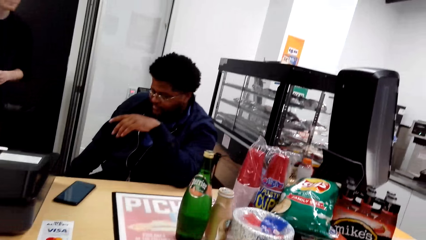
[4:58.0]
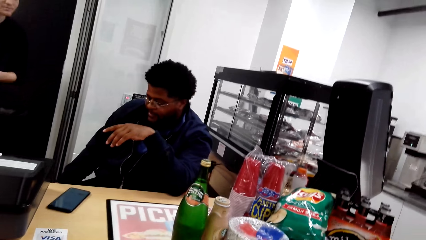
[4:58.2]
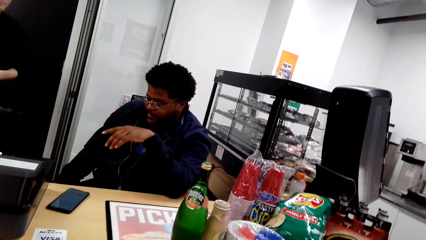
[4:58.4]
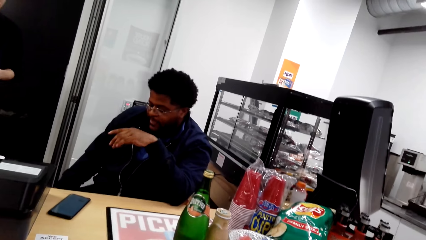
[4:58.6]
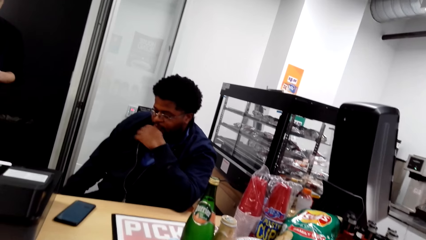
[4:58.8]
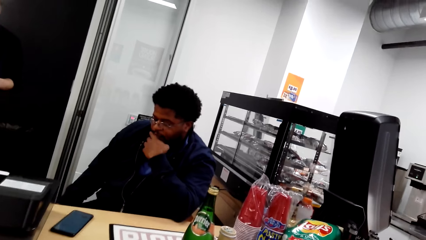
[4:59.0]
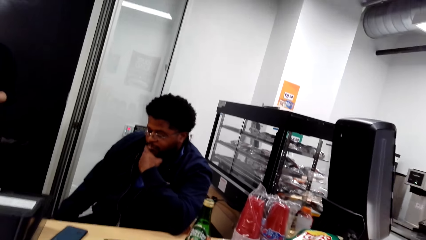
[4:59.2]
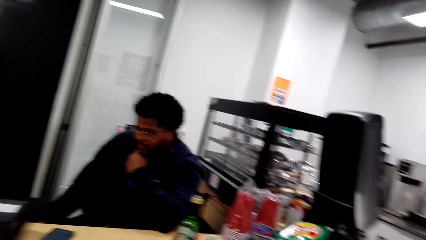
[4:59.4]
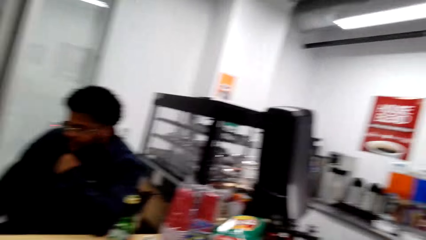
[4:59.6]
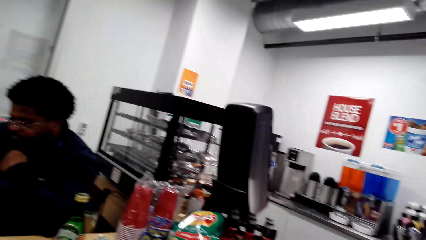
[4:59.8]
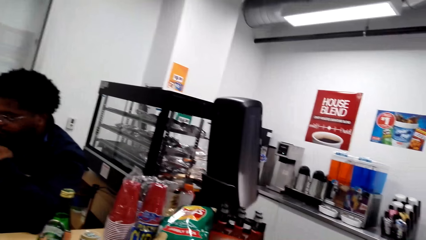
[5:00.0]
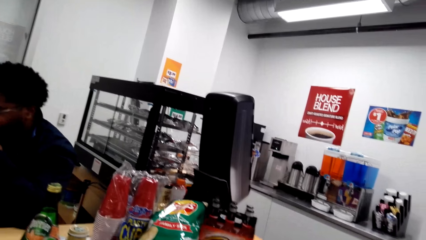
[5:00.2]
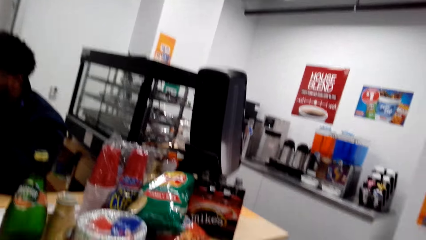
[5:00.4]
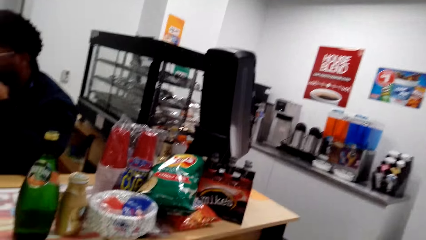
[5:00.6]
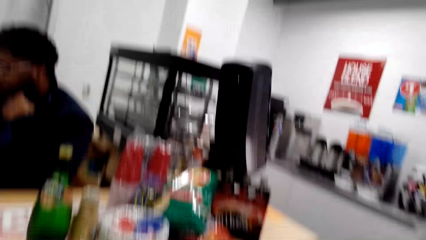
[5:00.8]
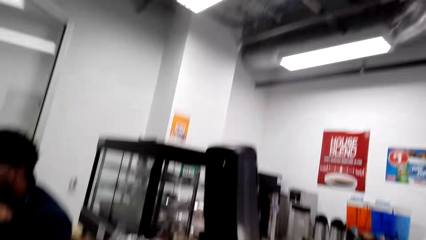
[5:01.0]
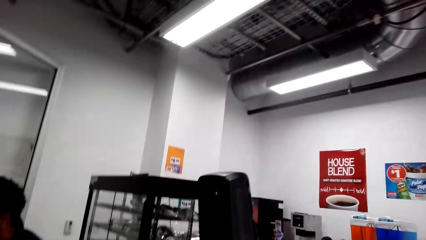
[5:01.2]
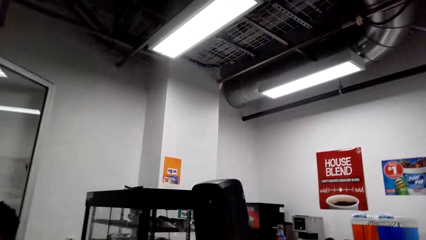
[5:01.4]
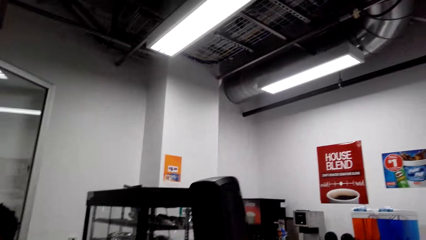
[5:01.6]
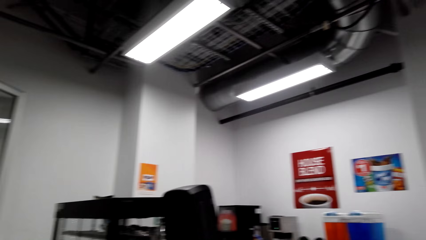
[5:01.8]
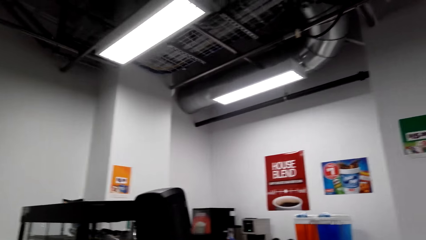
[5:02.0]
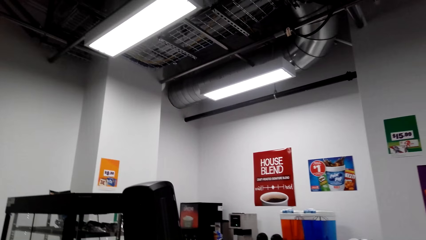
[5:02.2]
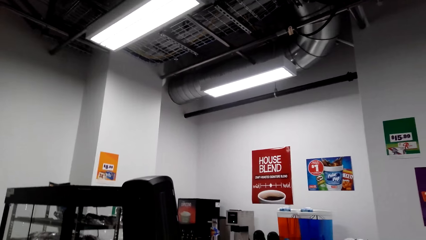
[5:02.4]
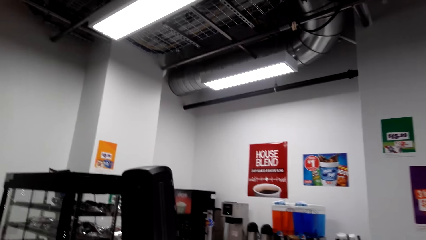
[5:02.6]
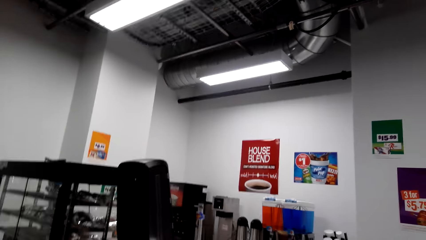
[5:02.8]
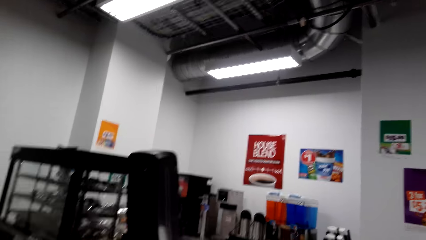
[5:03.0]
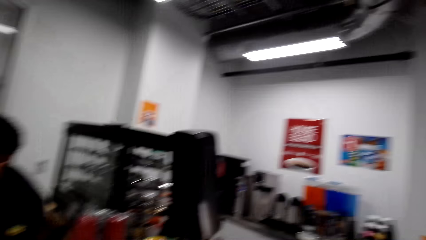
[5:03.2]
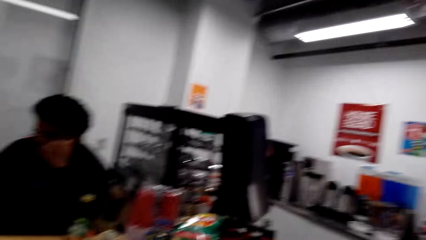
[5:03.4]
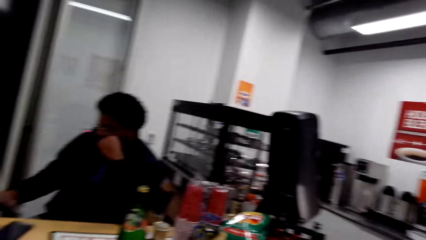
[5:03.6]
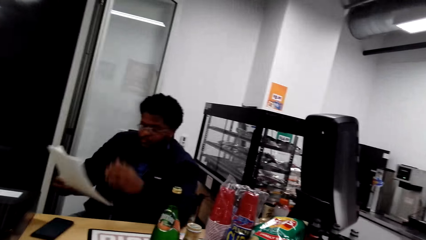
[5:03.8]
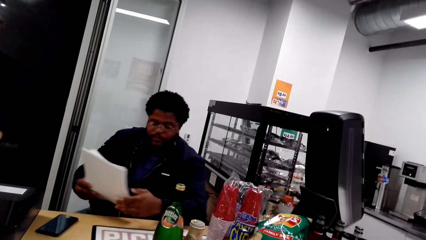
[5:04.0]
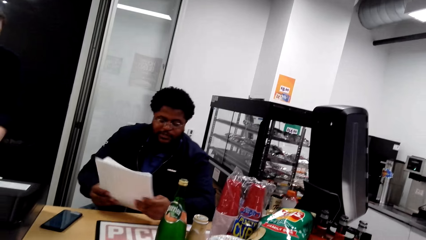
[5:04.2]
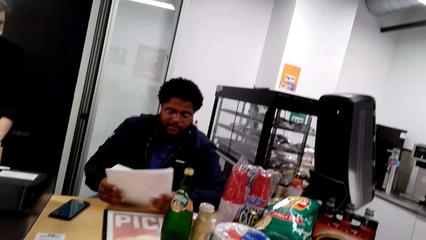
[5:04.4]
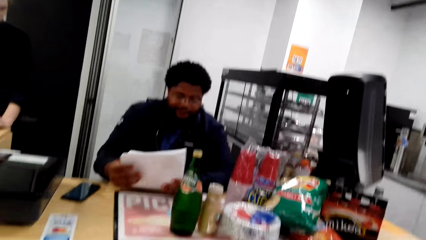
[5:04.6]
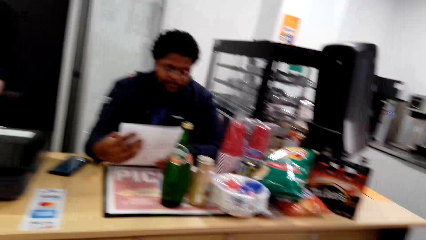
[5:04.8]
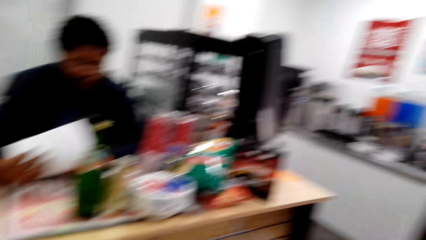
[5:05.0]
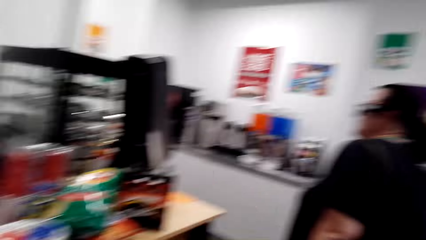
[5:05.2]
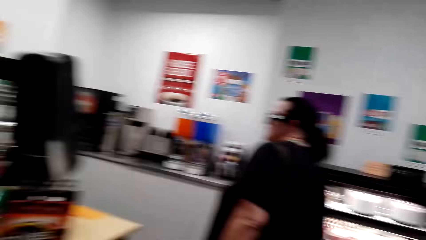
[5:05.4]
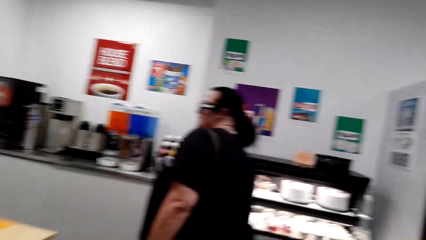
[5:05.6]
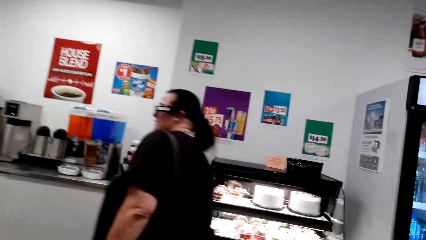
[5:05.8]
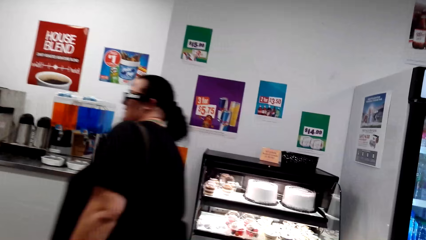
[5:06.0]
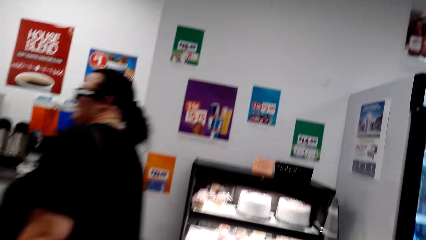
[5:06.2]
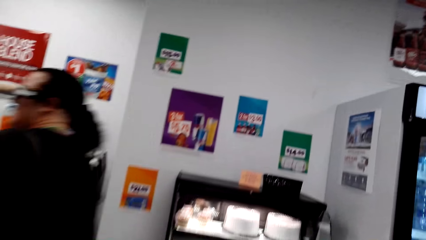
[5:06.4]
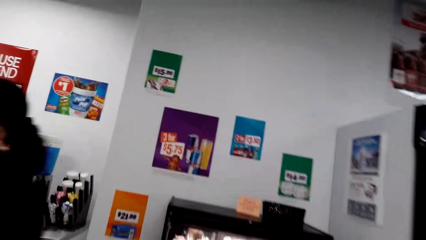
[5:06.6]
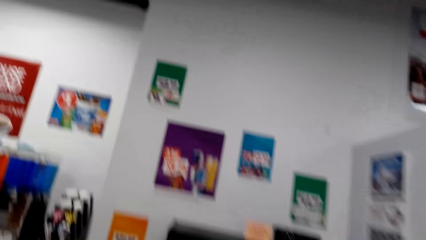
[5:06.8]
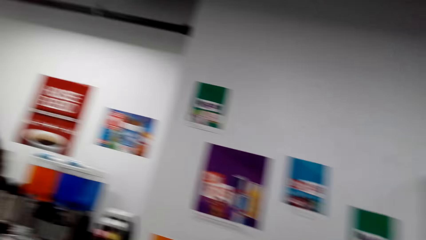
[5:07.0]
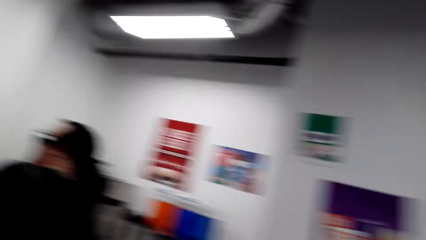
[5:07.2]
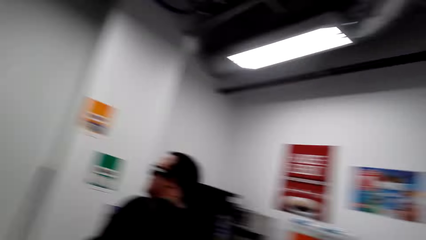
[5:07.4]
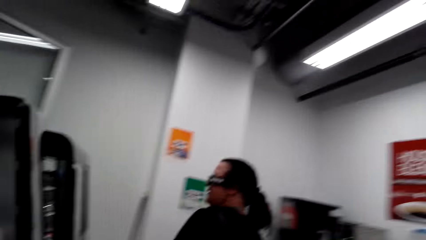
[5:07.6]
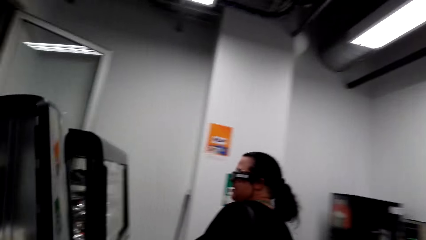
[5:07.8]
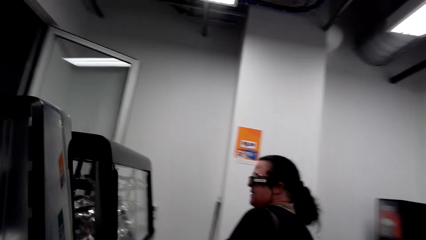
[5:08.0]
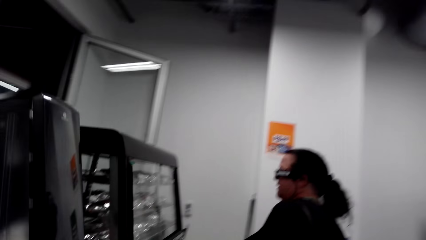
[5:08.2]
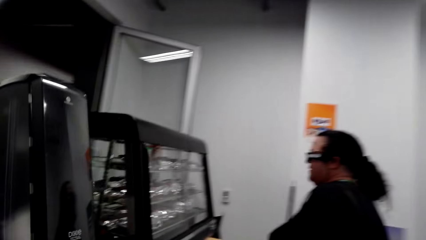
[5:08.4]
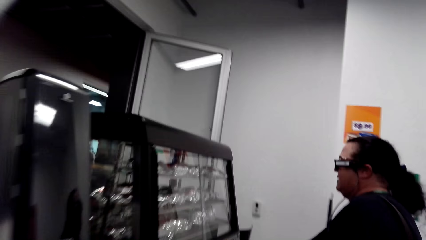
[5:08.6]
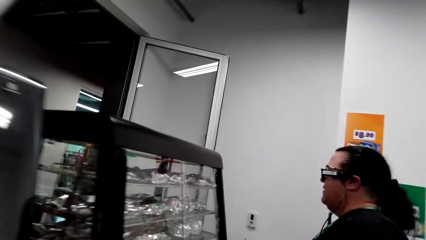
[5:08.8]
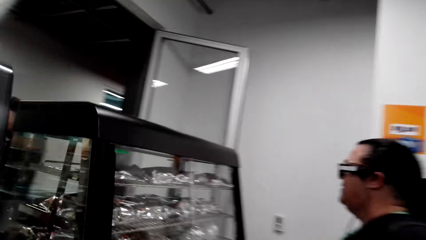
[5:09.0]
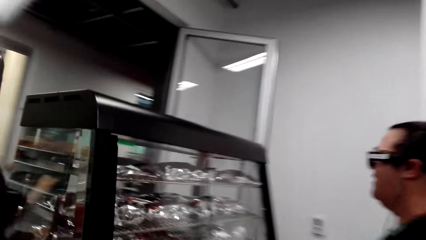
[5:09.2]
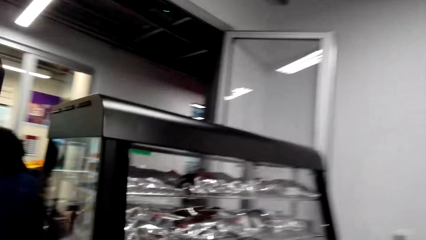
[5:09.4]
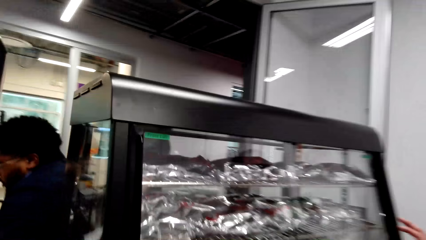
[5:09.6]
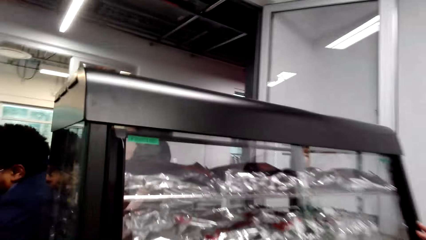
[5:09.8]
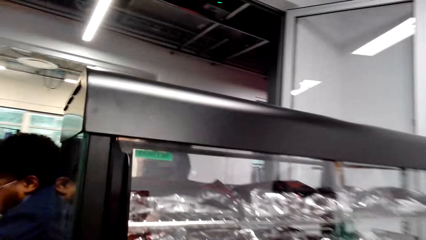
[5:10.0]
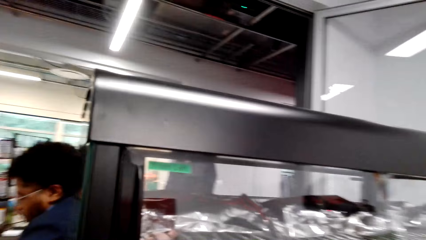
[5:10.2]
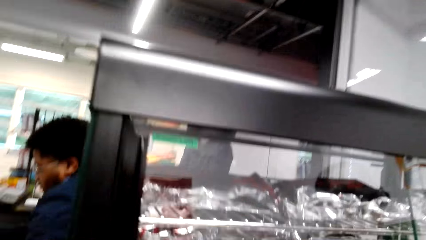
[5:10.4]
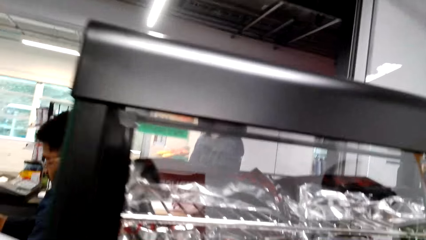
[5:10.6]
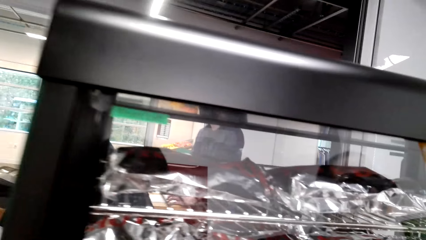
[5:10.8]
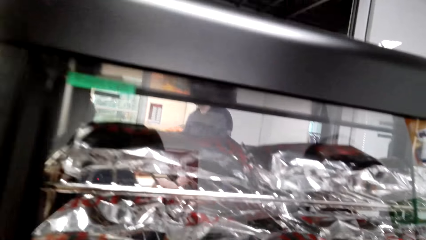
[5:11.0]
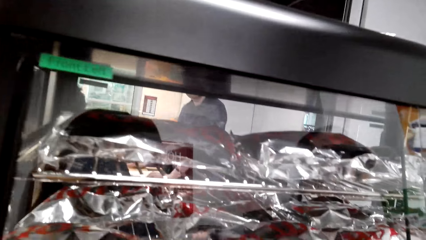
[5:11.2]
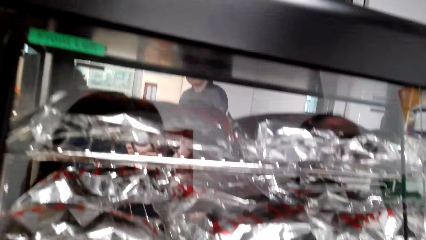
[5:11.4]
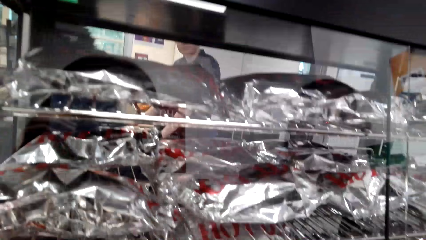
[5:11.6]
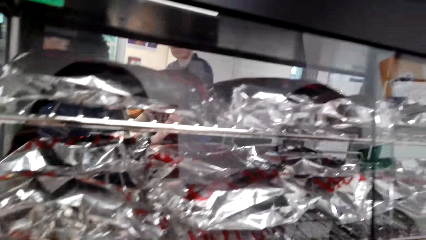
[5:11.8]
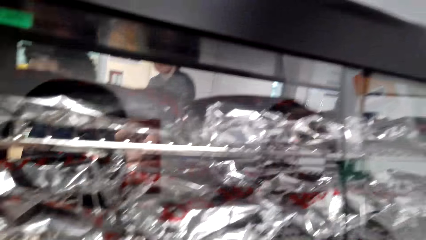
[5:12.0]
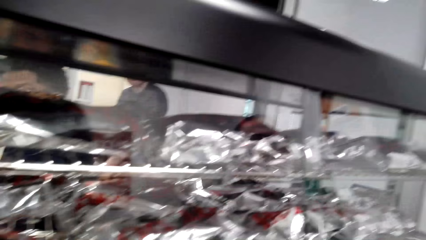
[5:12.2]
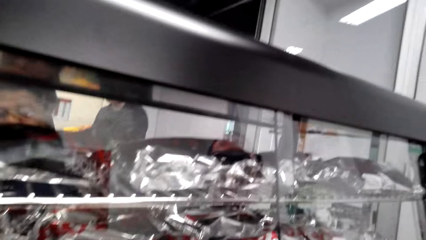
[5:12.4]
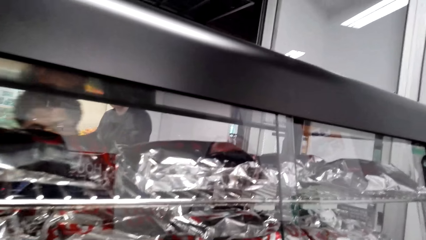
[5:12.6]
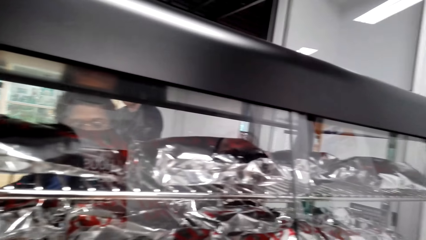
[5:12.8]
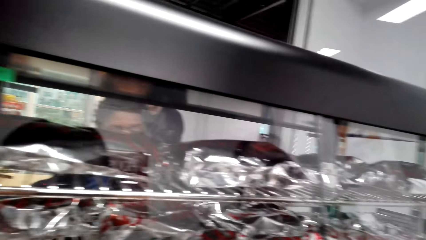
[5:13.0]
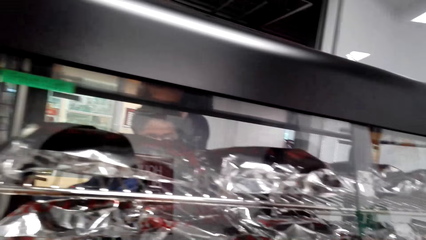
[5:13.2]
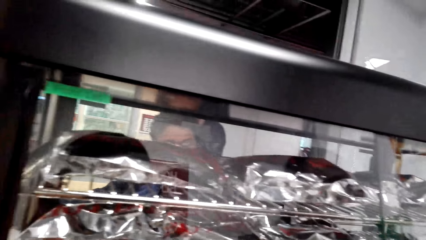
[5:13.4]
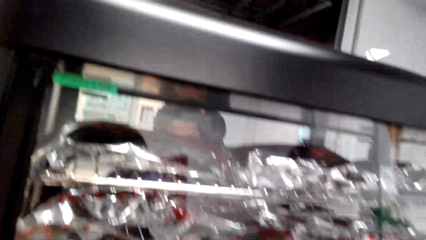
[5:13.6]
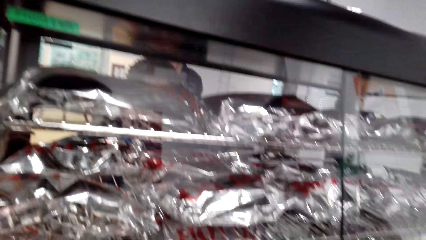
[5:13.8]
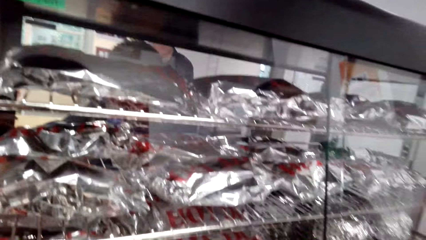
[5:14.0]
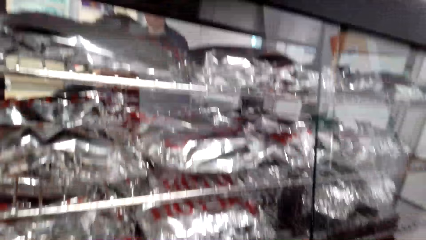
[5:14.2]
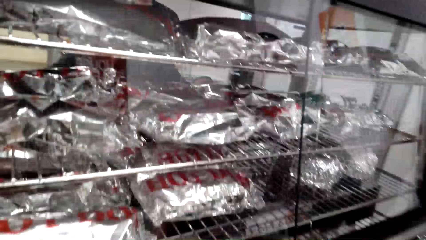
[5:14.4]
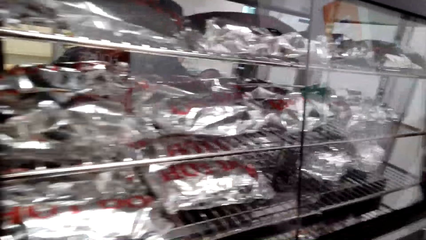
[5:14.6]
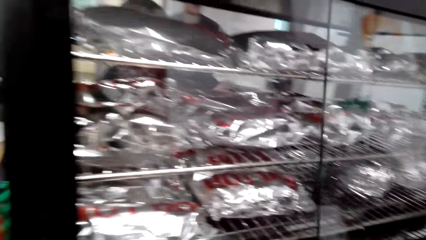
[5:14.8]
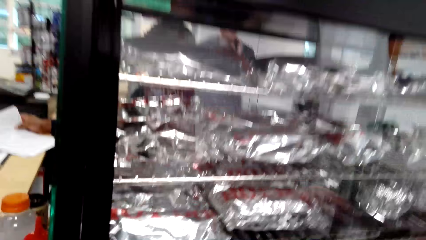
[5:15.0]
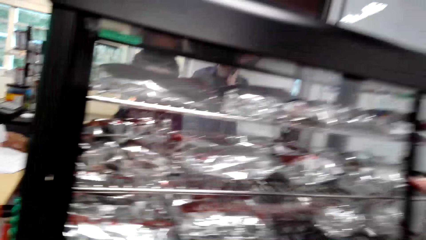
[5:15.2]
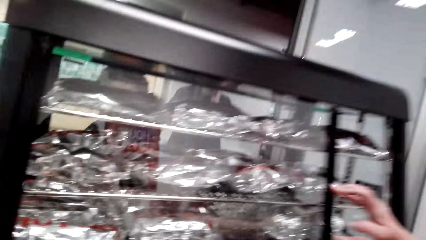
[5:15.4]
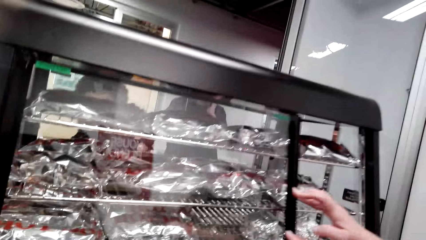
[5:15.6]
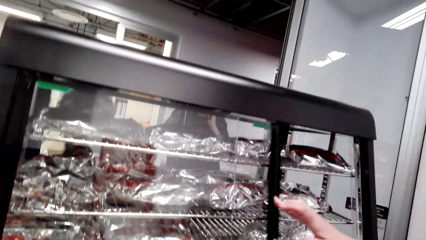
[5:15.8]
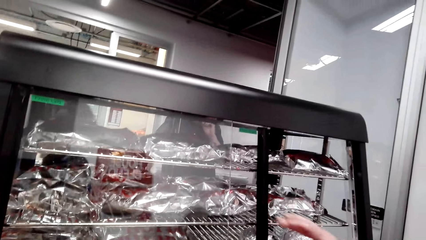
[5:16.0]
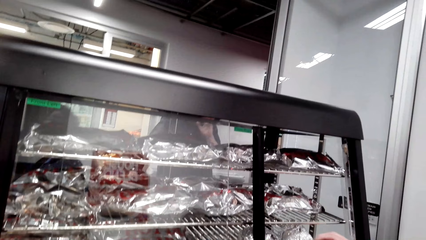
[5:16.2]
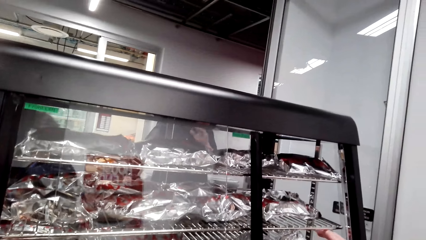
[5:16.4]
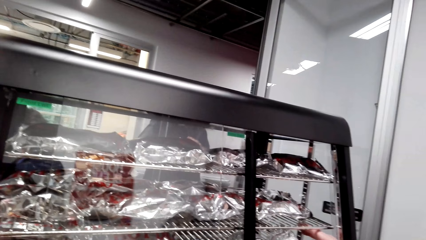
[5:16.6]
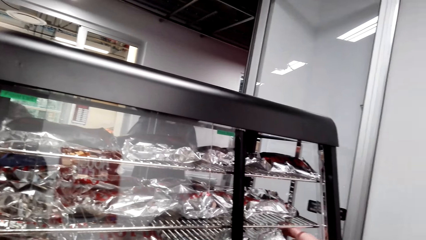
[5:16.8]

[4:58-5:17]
A man moves his hand from the desk. Another man converses with a third man. The camera wearer looks around the supermarket. Another man holds the papers. The camera wearer reads the papers. A woman walks around the supermarket. The camera wearer walks around the supermarket. They converse with the woman. They converse with the woman again. The woman pulls the grill glass.
